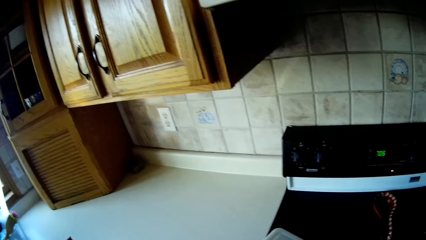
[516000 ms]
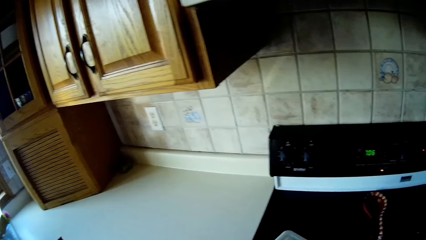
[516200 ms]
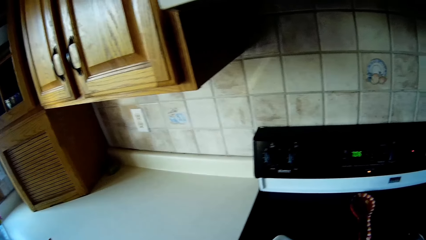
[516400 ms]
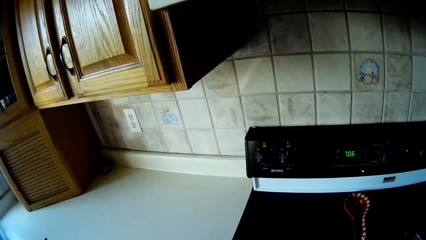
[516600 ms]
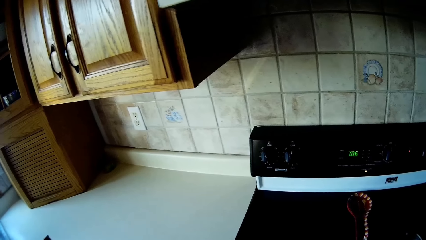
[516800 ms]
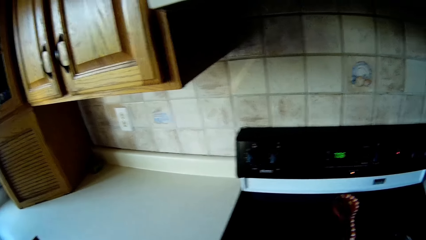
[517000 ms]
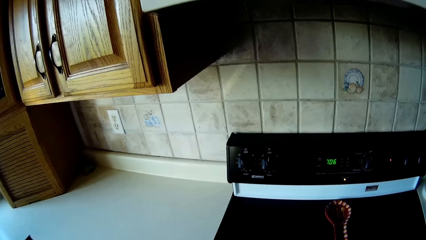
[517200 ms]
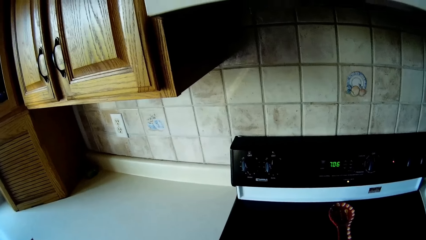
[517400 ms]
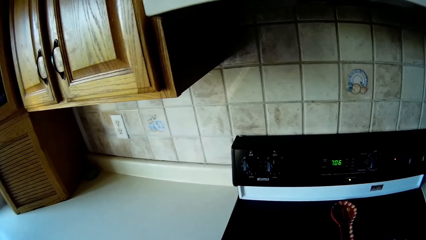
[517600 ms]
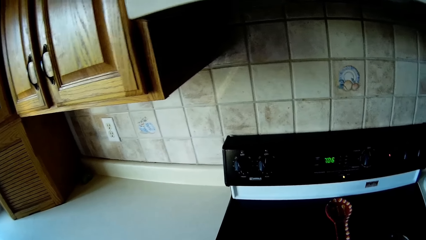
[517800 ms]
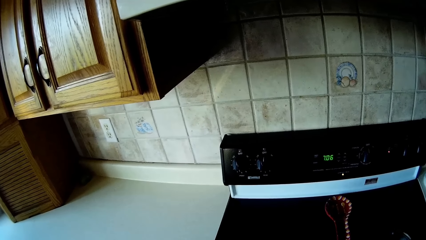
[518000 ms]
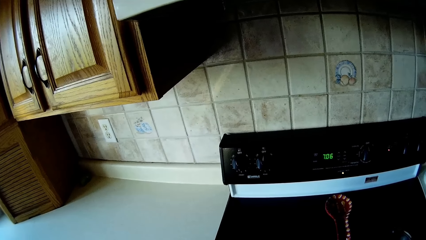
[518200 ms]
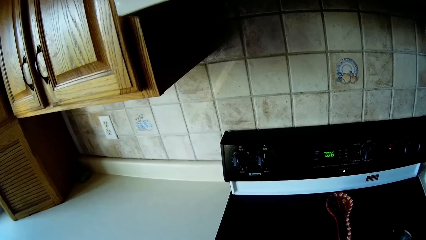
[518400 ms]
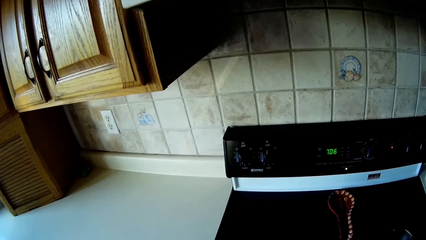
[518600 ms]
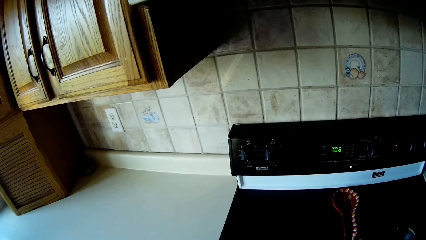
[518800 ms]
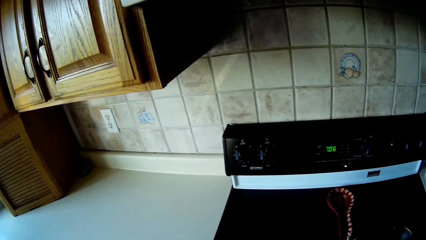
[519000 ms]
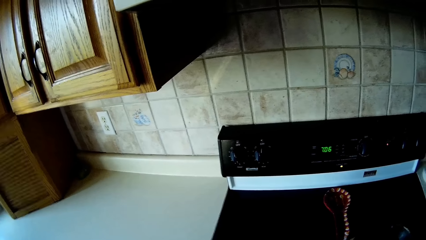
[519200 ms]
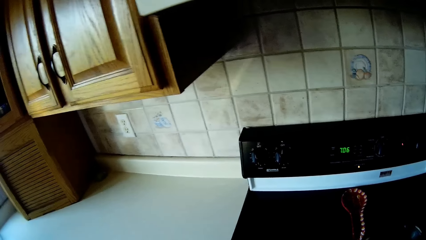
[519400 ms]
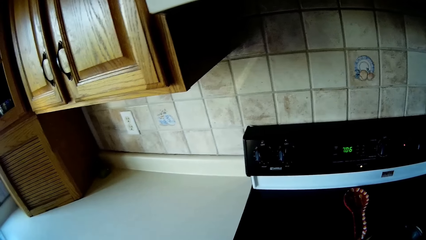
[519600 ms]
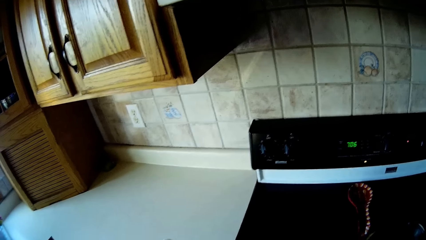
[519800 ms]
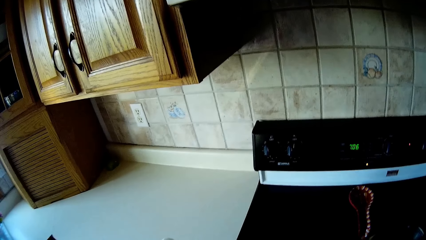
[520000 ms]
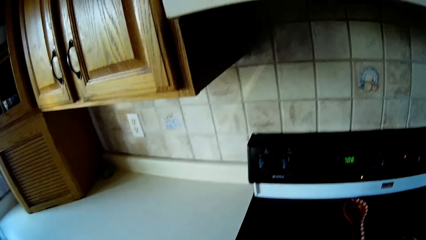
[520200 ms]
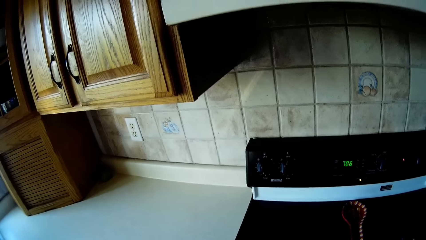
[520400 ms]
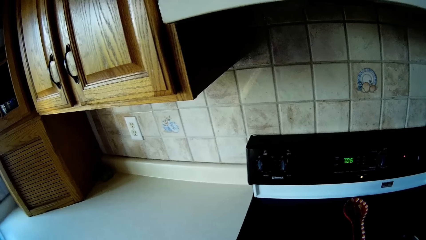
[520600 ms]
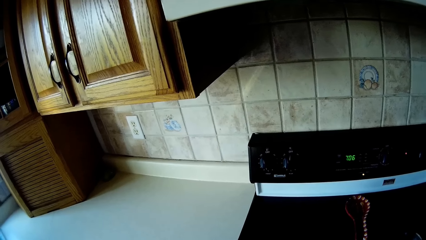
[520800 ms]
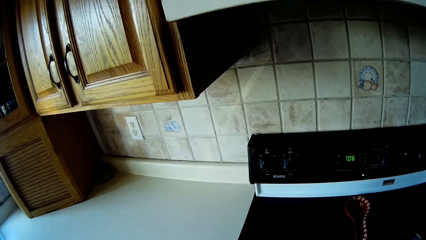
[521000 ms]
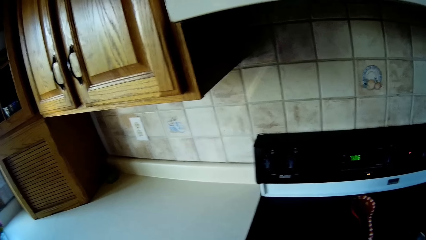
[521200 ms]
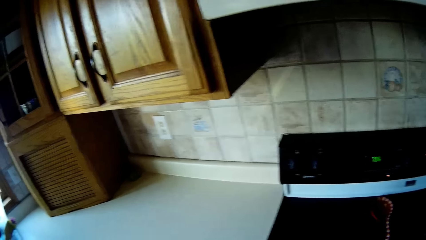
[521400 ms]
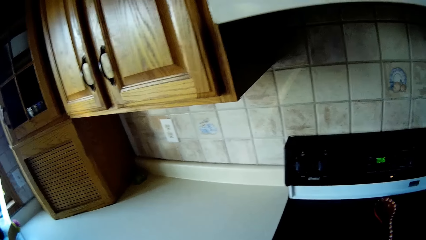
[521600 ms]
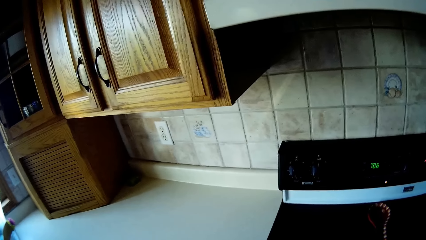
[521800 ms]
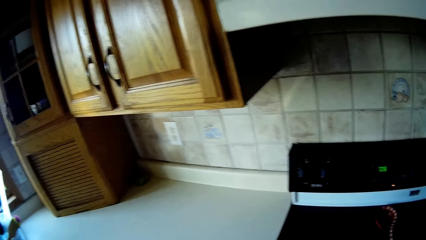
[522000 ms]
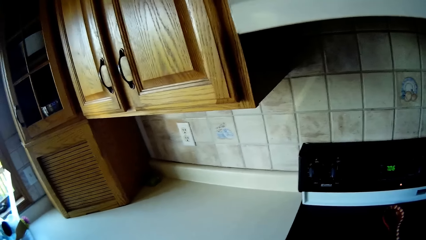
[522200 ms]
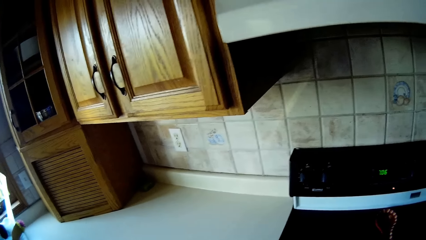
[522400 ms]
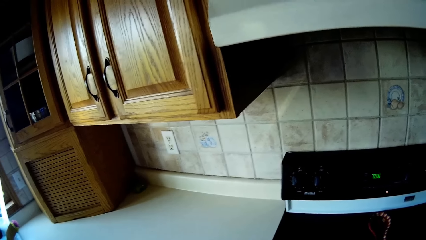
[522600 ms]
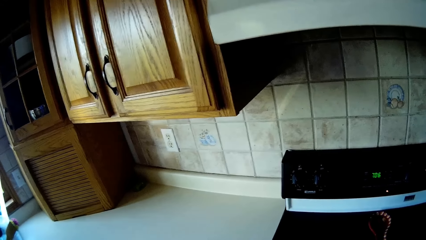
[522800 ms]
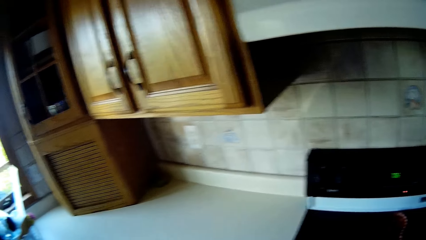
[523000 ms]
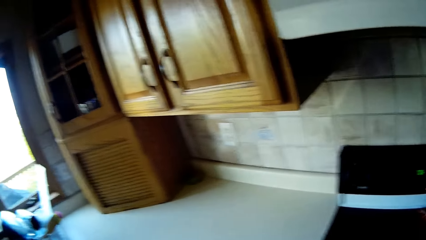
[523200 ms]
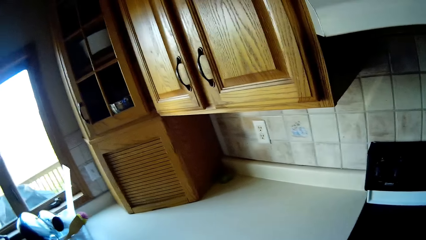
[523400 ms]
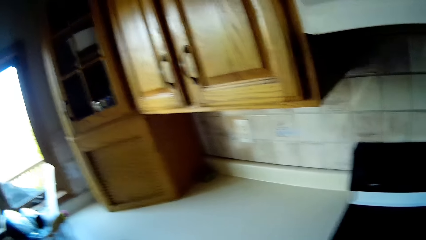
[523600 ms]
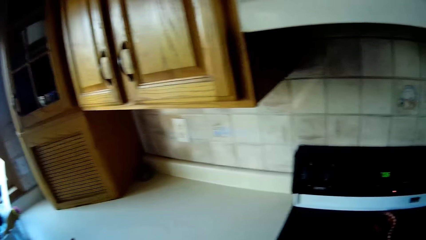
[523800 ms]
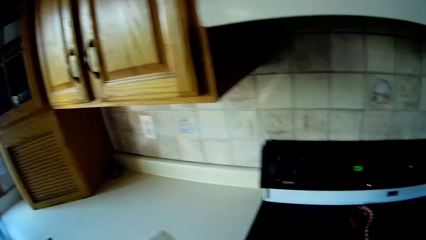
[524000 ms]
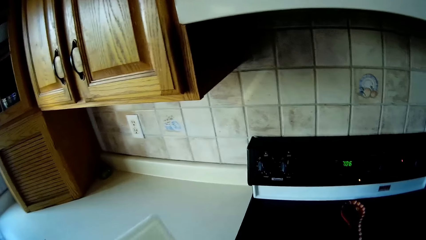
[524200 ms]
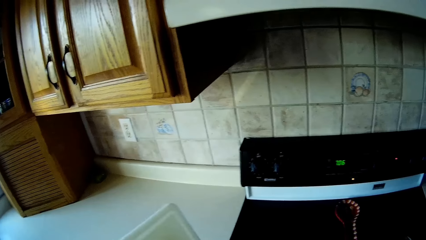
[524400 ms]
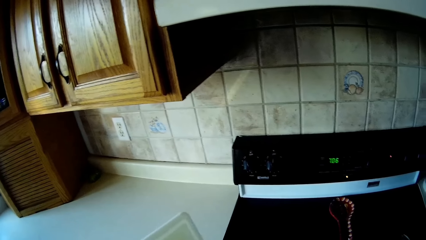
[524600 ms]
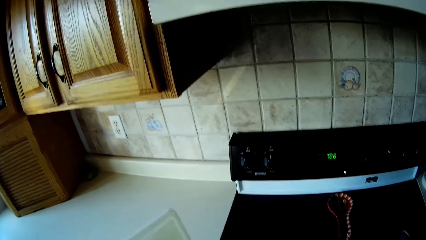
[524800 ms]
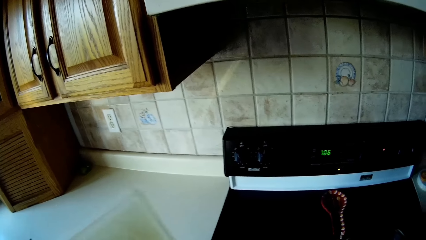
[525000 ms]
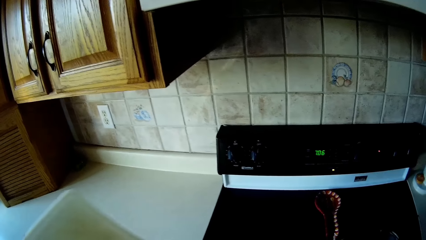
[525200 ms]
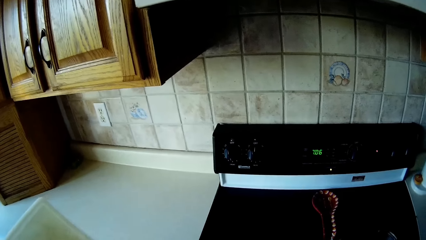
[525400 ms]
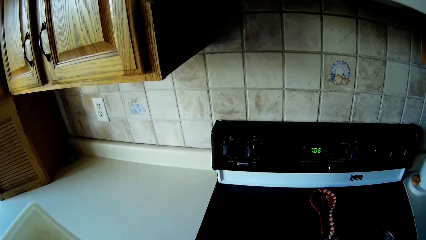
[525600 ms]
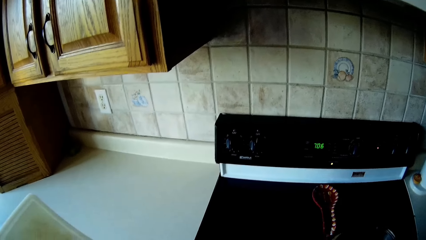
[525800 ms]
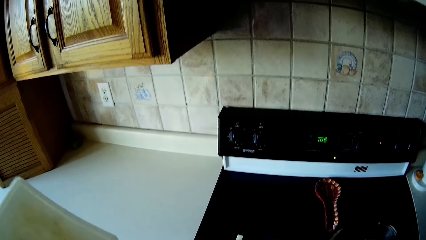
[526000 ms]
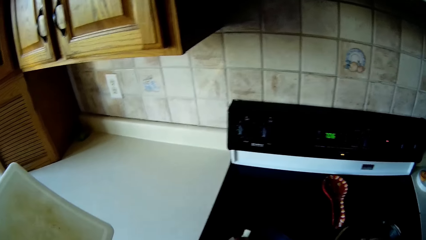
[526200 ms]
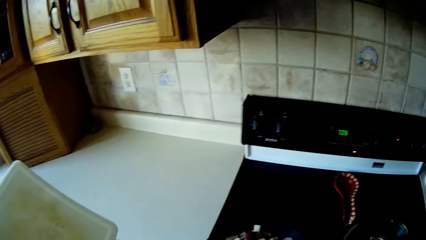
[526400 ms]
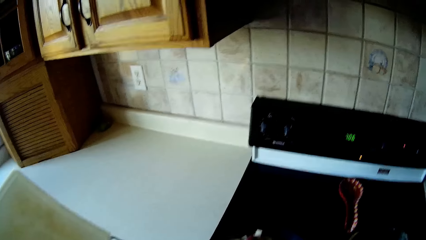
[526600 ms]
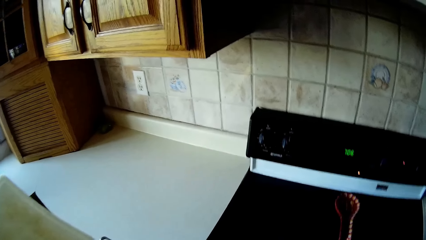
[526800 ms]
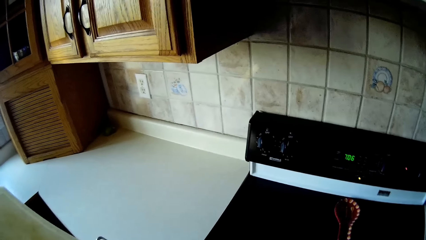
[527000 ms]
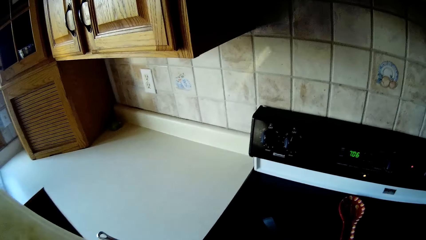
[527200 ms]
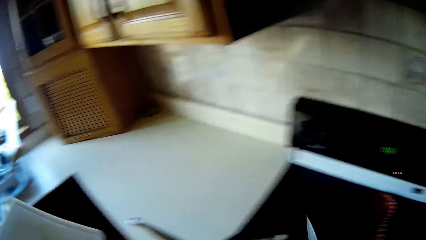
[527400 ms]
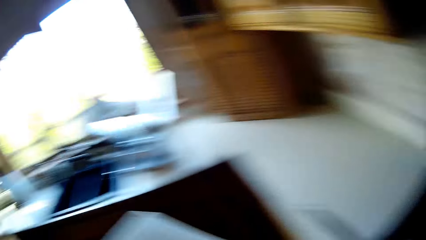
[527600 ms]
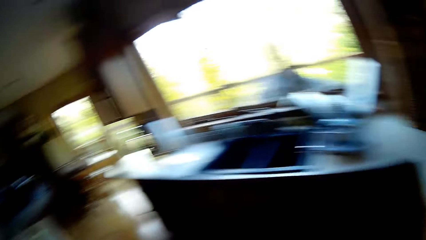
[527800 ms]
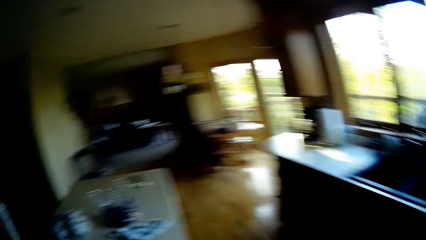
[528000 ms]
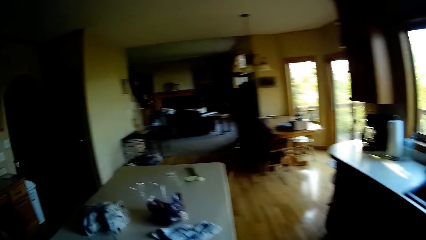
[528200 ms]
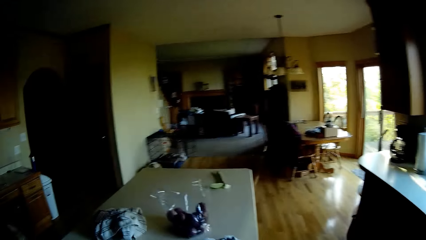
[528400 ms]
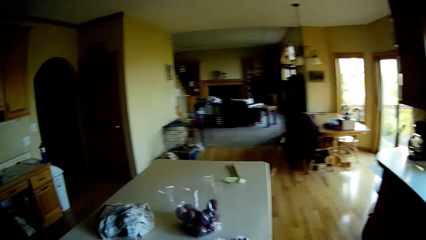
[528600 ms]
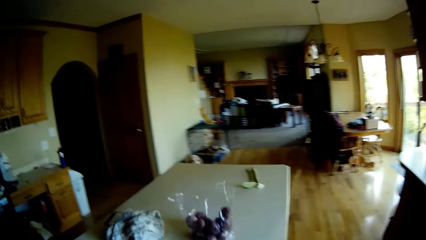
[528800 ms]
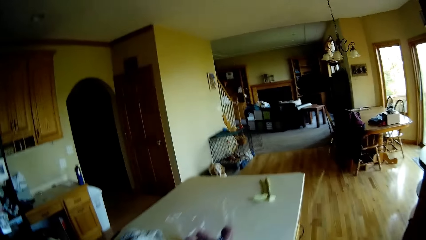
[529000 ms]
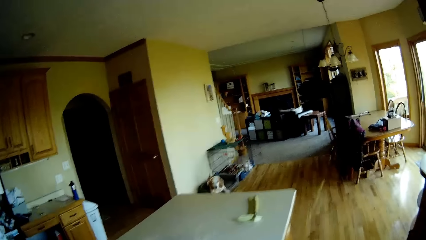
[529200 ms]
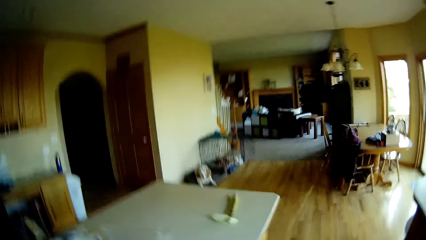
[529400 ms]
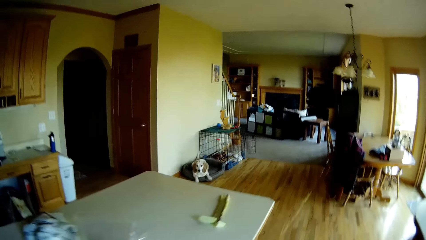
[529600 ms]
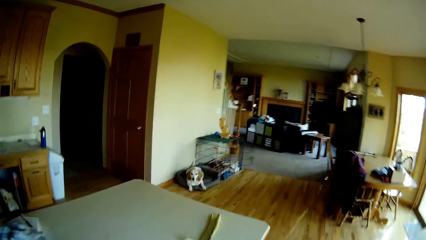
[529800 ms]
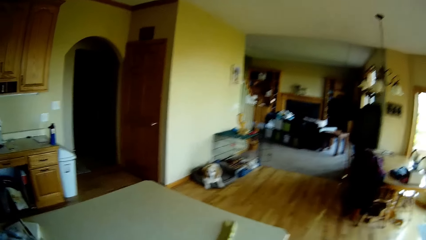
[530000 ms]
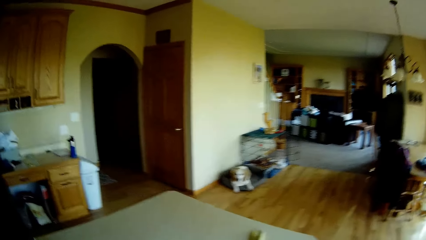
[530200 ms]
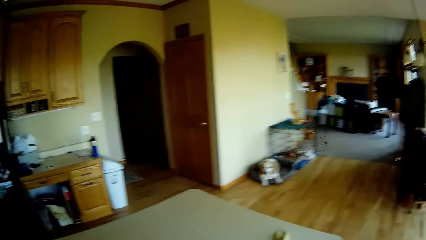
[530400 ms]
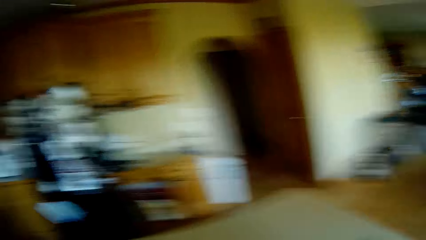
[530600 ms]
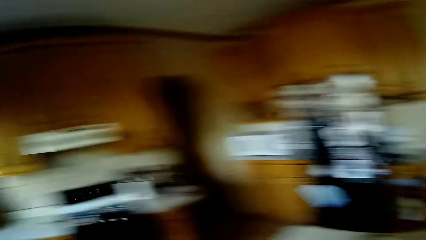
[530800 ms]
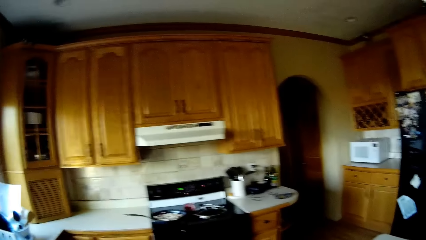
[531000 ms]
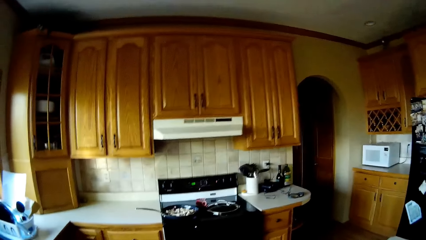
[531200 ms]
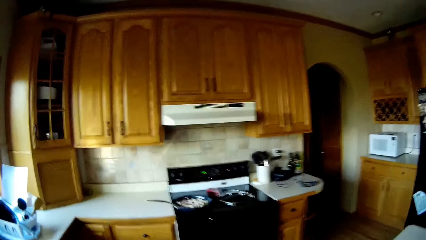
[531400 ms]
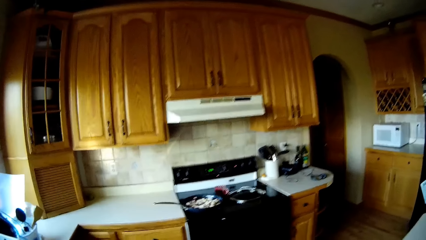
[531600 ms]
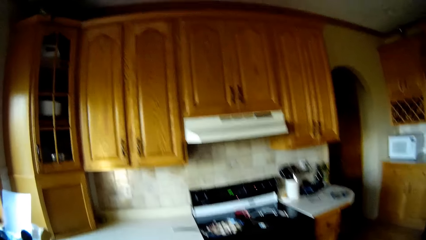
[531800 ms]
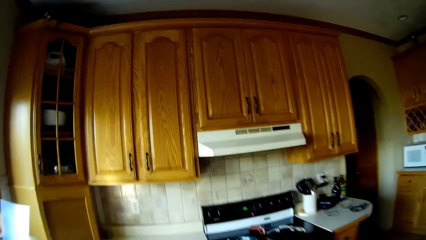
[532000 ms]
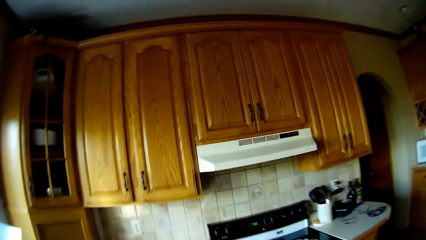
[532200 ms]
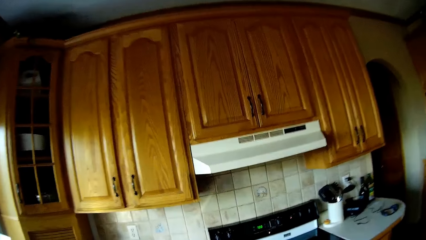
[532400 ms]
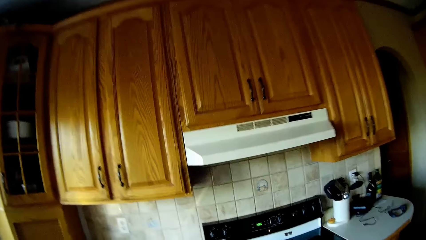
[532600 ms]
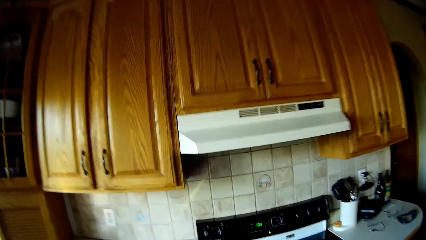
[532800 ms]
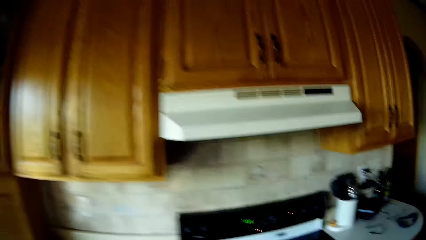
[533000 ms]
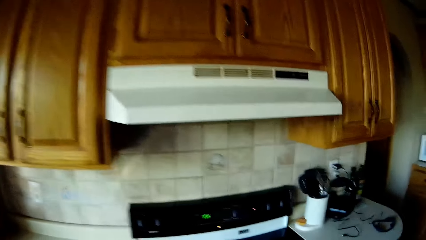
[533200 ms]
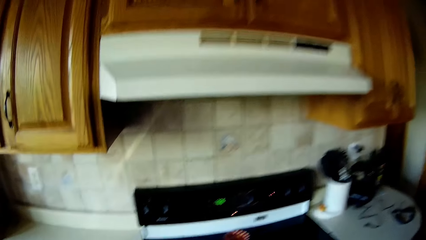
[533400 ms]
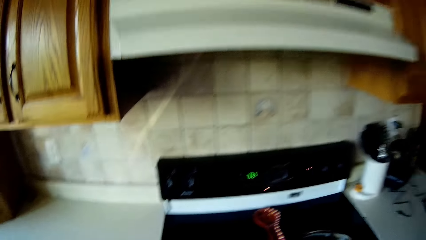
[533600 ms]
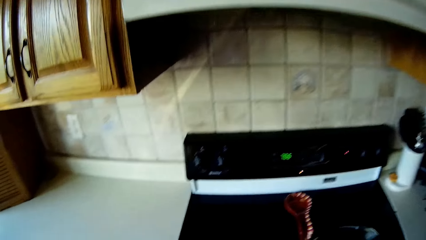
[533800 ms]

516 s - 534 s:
The camera wearer carries the chef's knife with her right hand. She walks towards the kitchen worktop.
